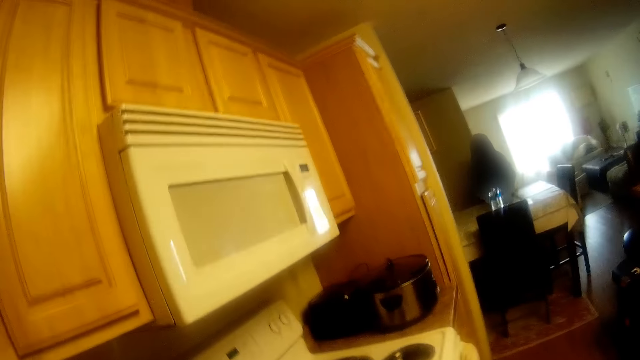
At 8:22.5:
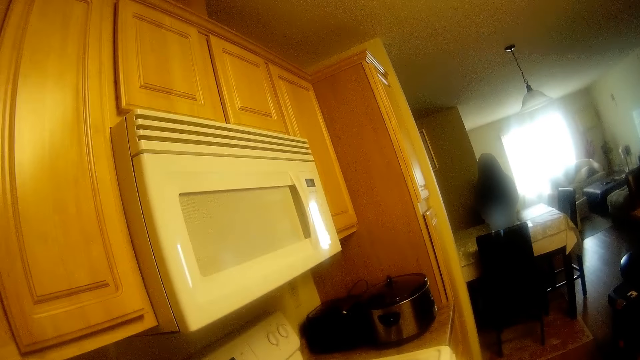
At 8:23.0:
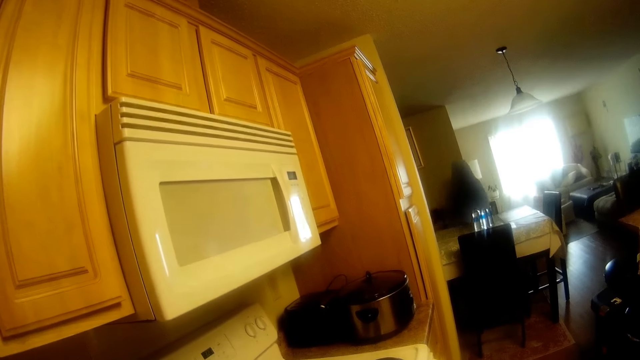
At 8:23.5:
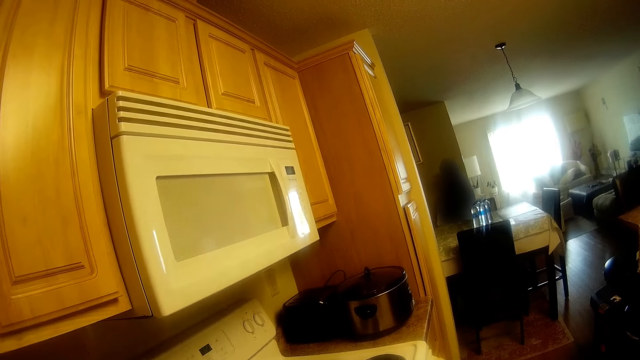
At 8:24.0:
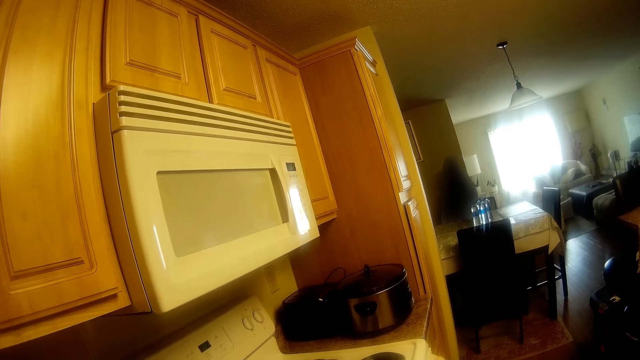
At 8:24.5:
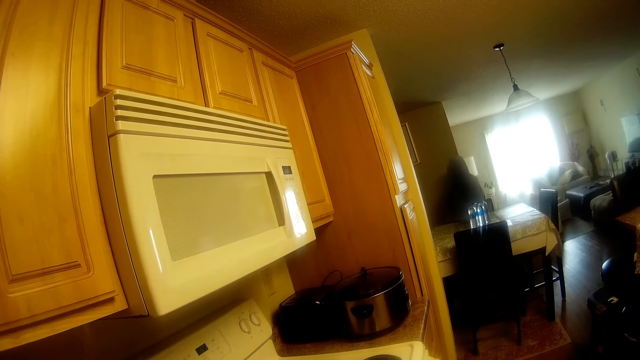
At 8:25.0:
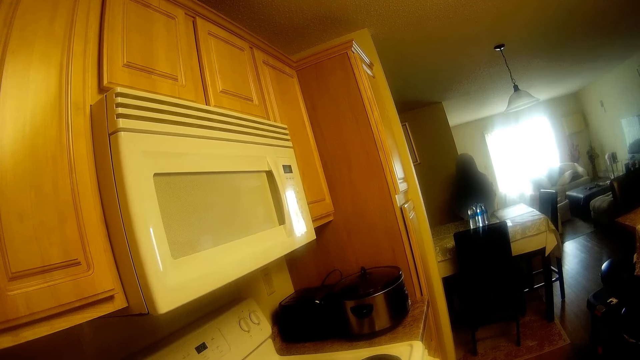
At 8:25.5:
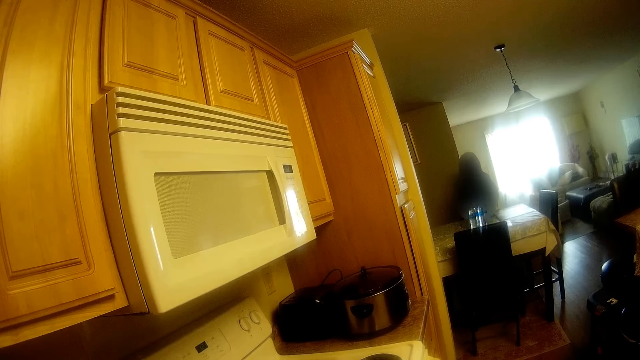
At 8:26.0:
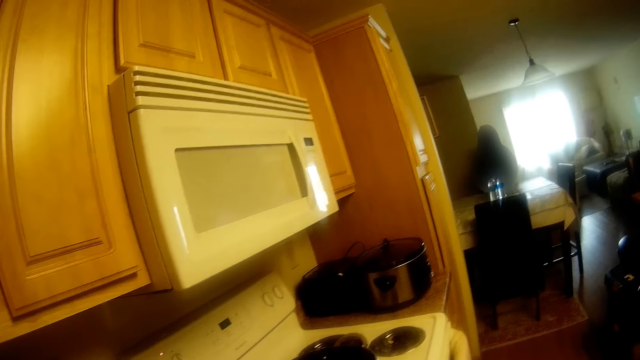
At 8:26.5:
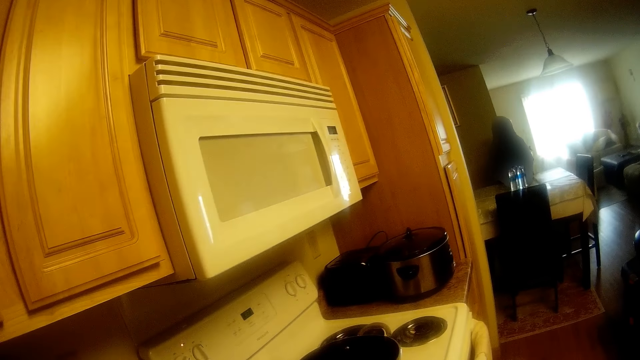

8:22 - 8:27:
The camera wearer talks with a woman.

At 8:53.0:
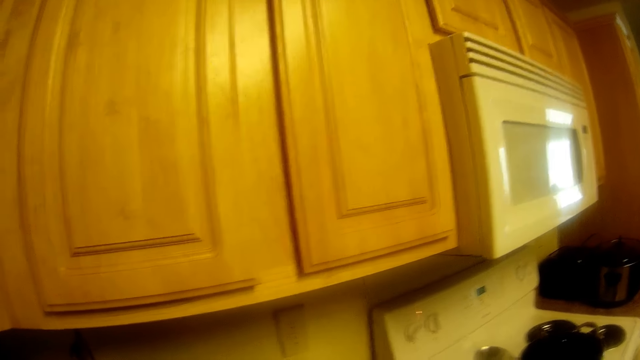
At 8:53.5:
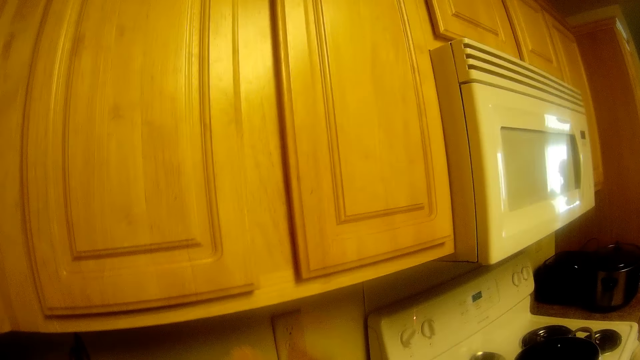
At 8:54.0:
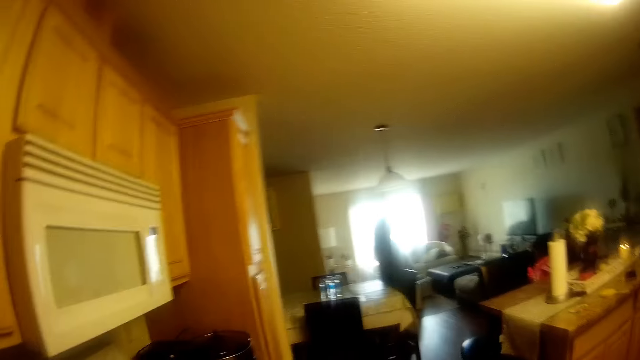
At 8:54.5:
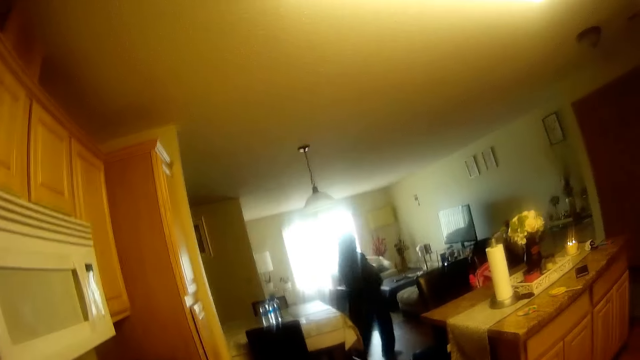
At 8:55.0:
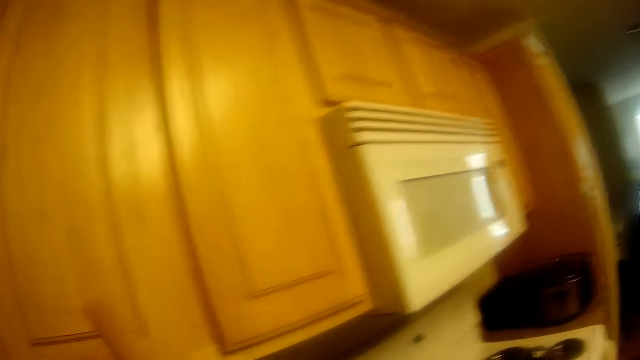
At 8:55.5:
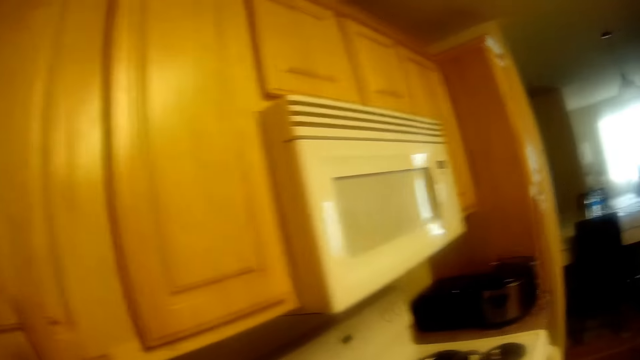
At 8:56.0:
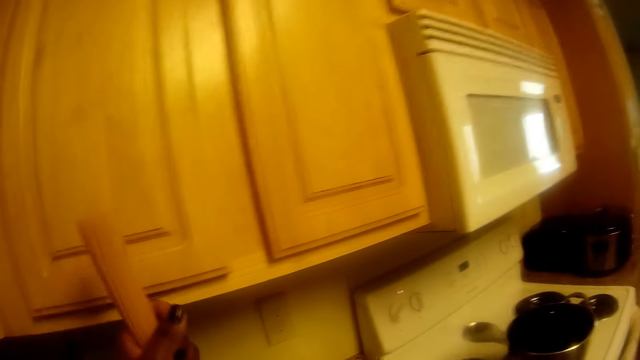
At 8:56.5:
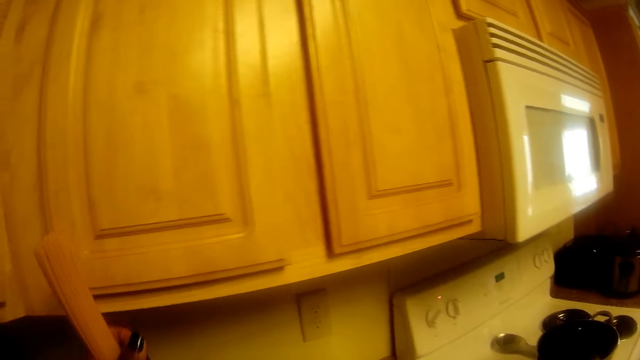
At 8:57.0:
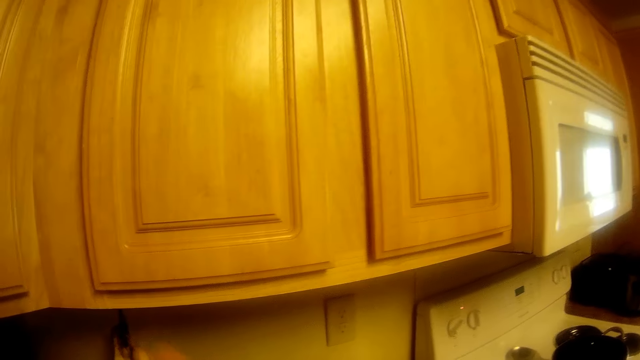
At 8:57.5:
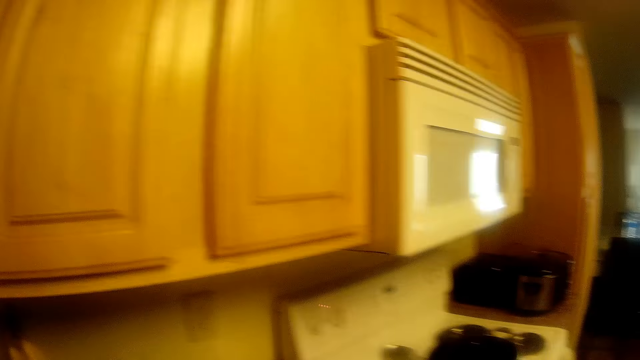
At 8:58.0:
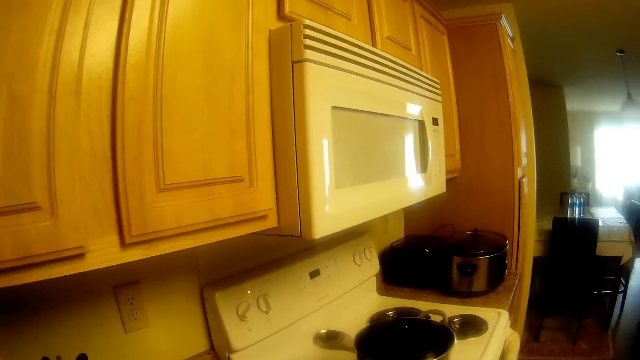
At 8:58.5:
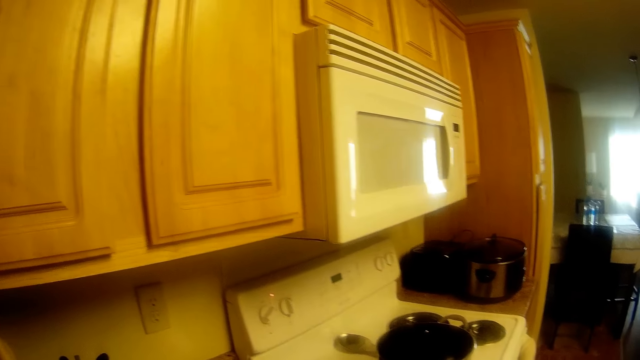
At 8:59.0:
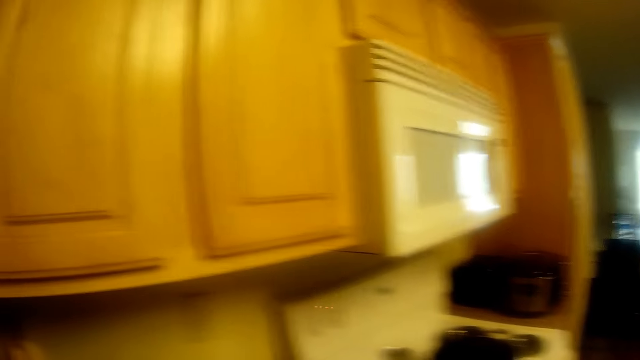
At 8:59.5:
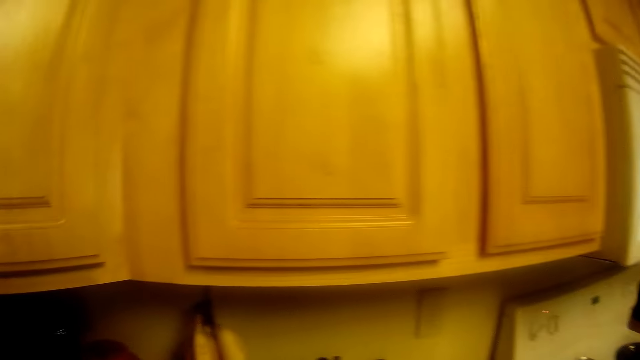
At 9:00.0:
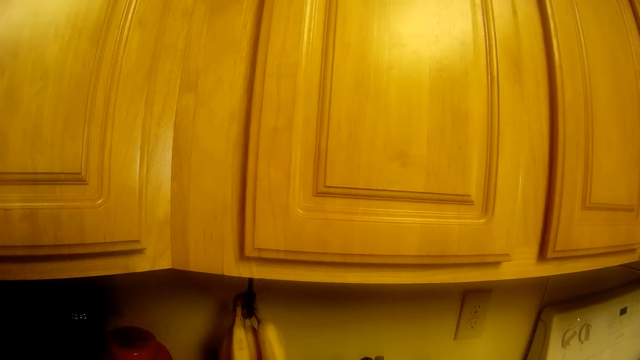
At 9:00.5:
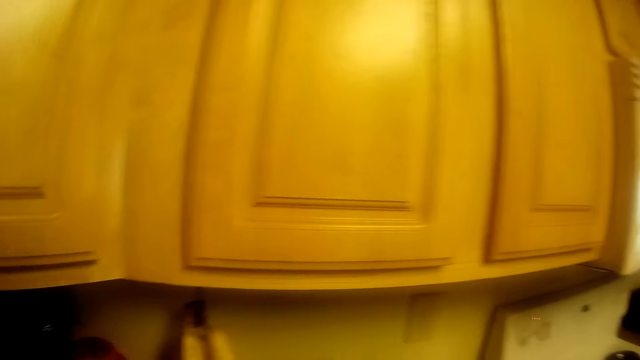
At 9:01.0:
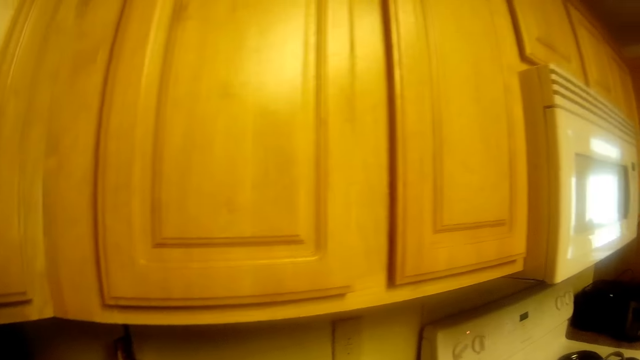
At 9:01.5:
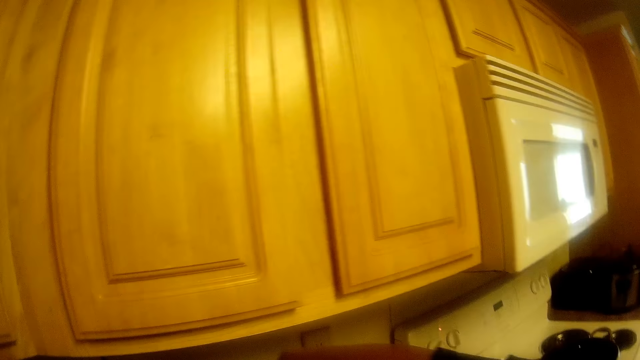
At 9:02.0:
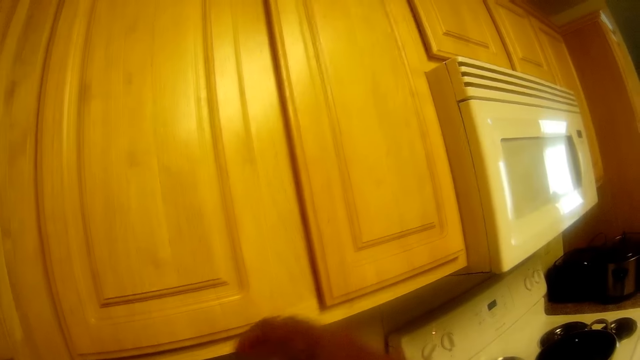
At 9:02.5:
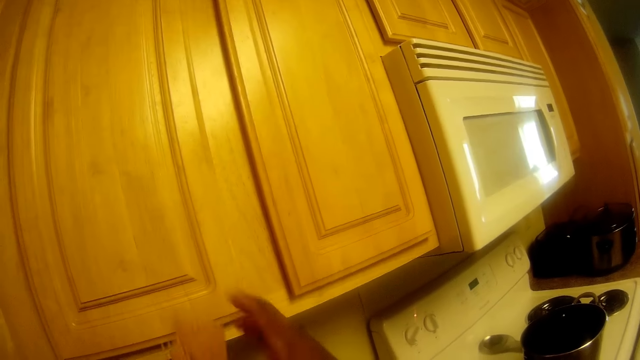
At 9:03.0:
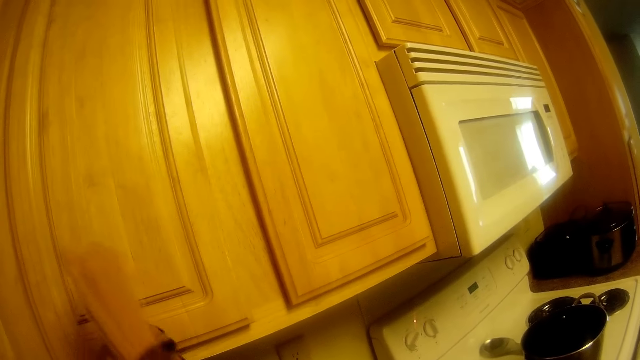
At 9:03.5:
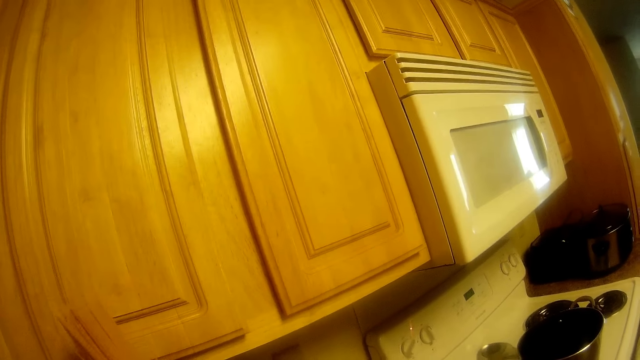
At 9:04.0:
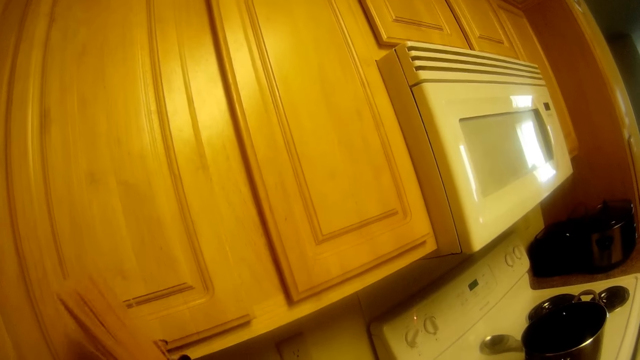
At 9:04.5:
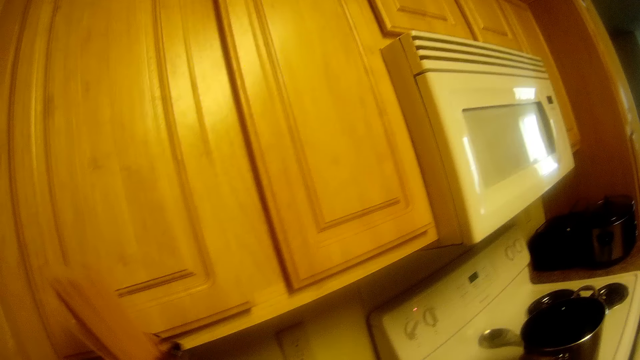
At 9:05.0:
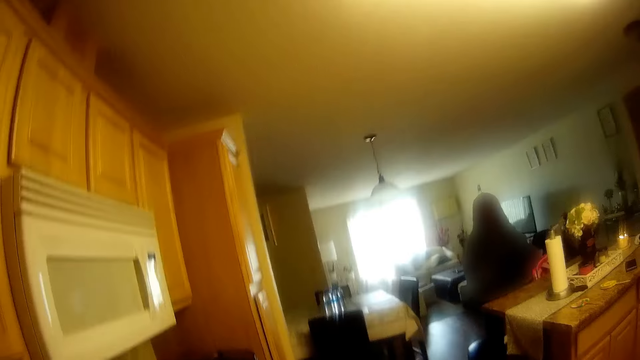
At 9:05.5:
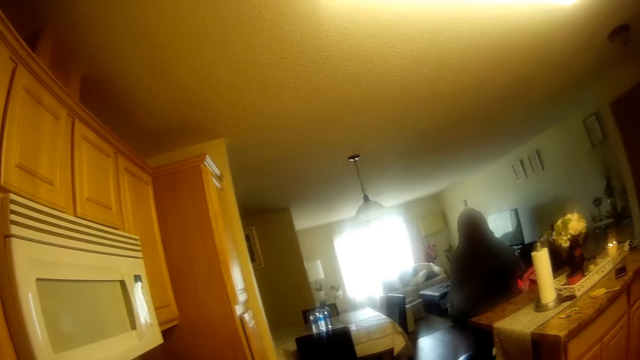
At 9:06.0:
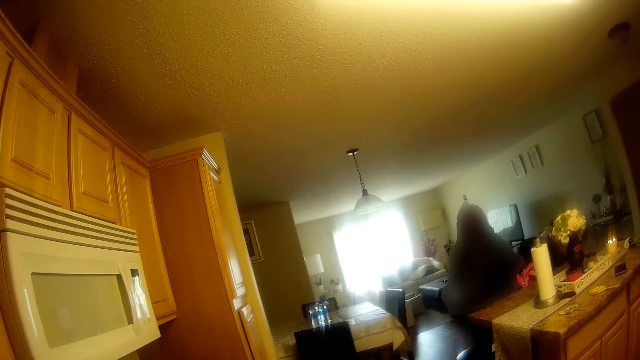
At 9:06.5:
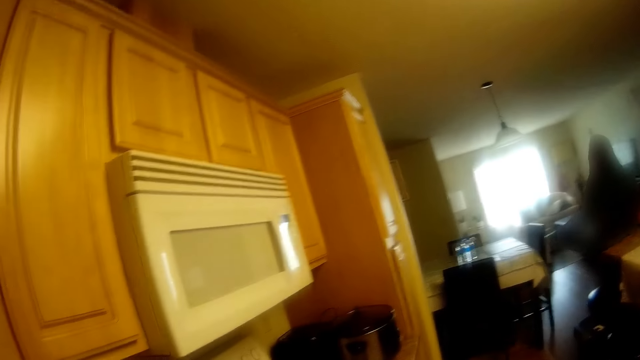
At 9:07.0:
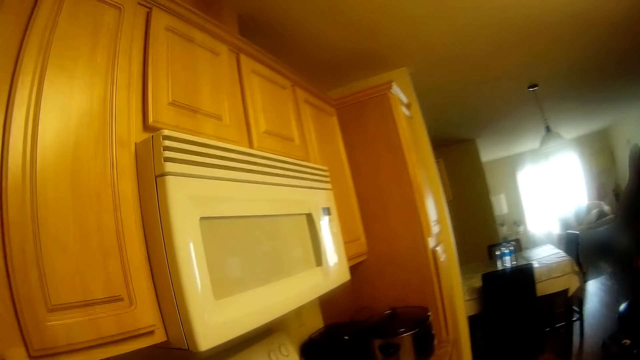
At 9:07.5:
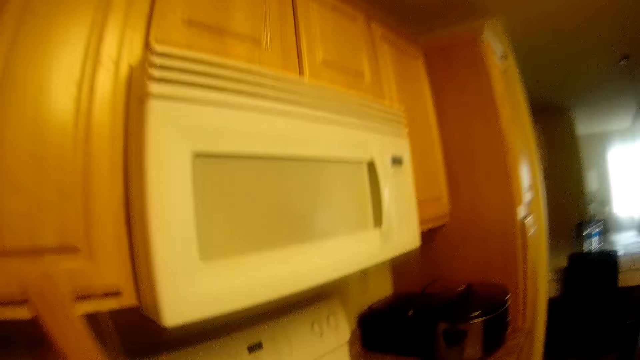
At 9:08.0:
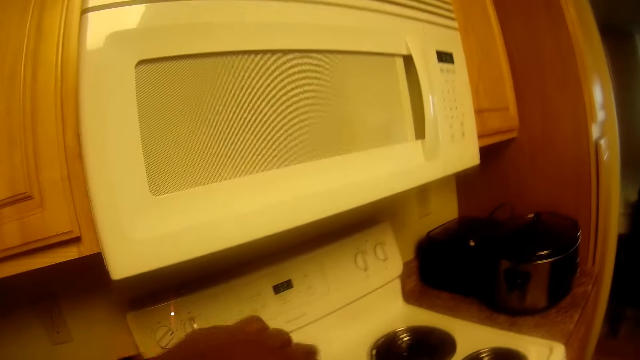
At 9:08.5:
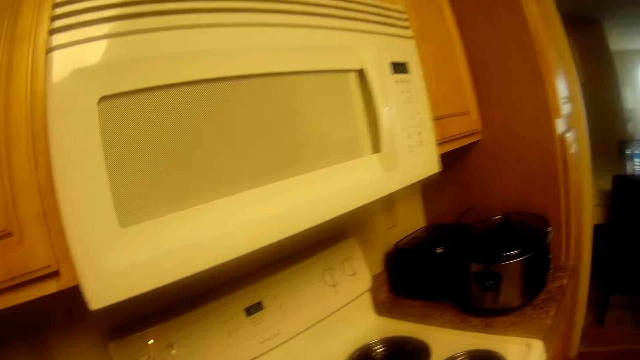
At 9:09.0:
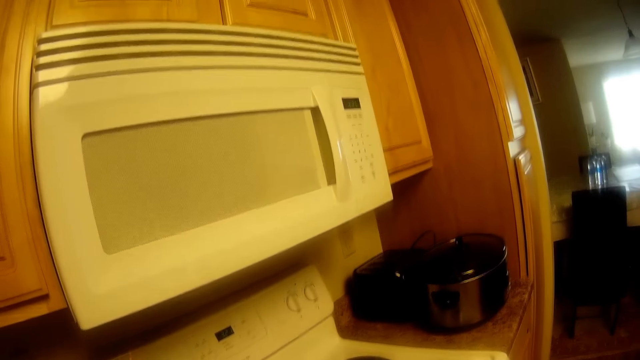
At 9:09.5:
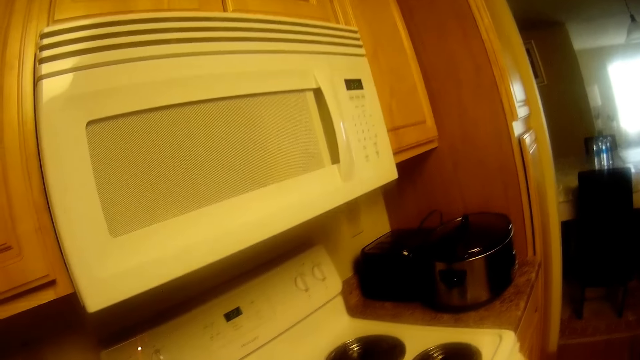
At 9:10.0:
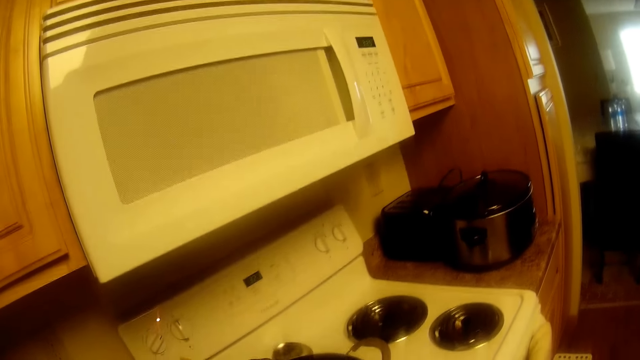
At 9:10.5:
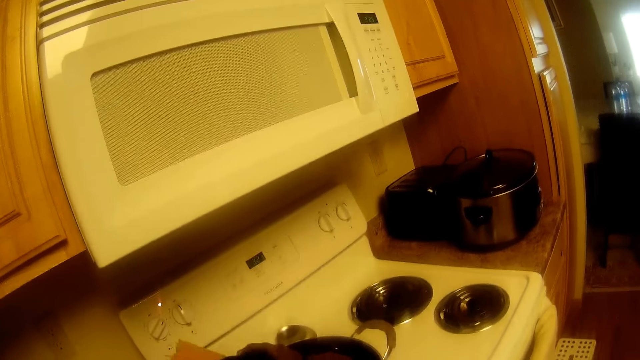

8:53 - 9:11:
The woman moves towards the table. The camera wearer holds some pasta with her left hand. She adjusts the pasta in her hands. She breaks the pasta. She holds the pasta with her left hand. She adjusts the pasta in her hands. She puts the pasta in her left hand in the pot on the gas burner. She breaks the pasta.
